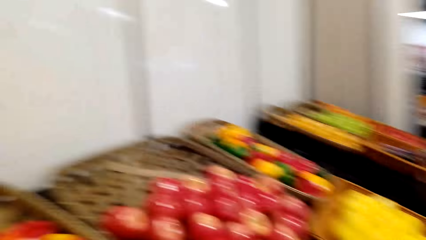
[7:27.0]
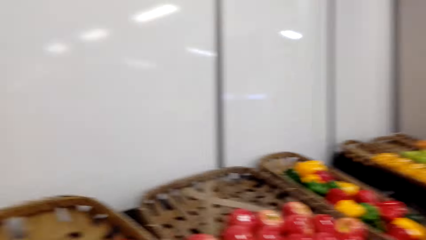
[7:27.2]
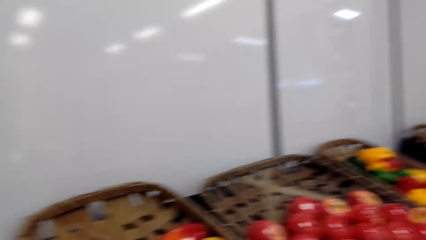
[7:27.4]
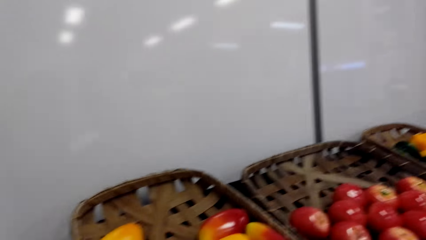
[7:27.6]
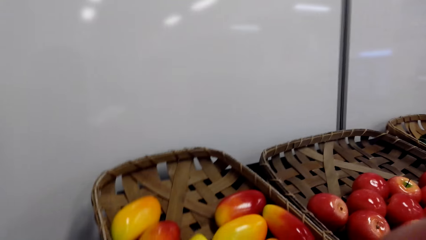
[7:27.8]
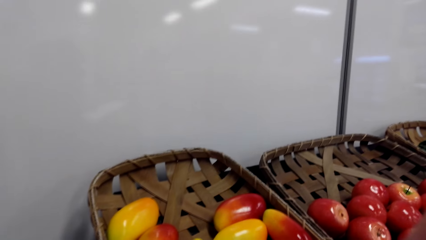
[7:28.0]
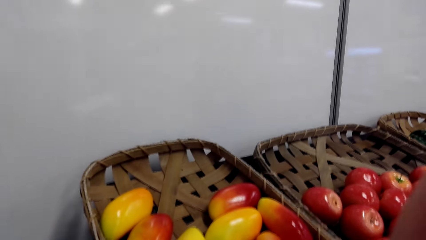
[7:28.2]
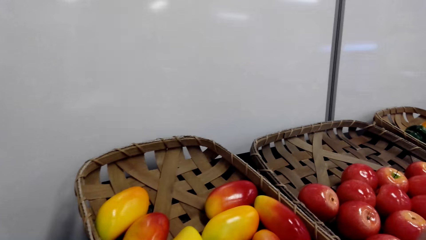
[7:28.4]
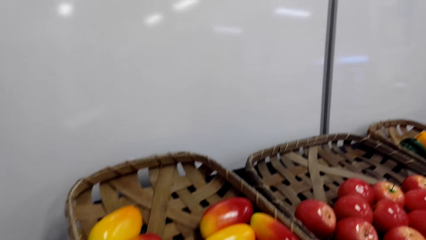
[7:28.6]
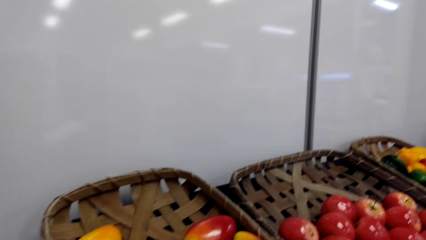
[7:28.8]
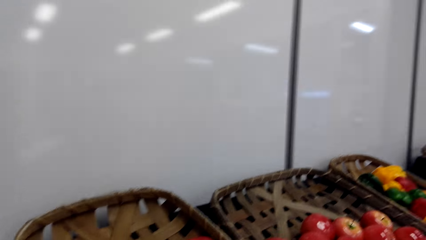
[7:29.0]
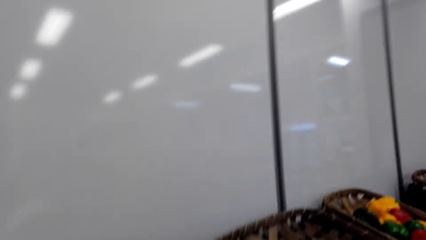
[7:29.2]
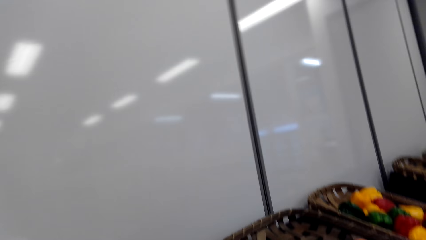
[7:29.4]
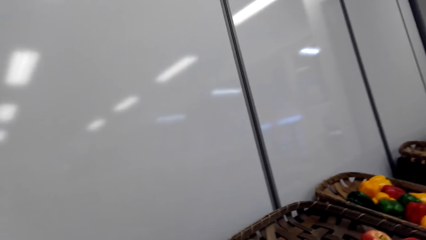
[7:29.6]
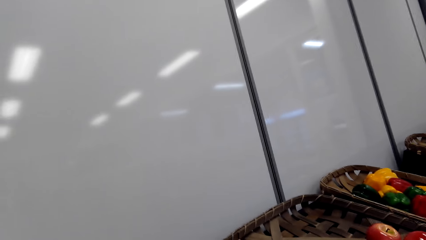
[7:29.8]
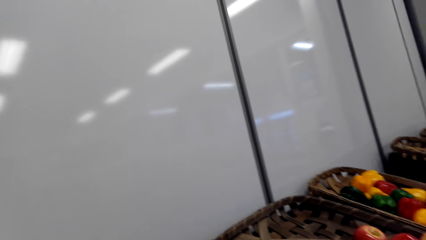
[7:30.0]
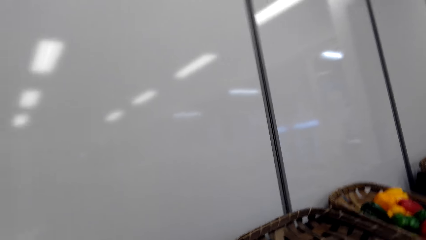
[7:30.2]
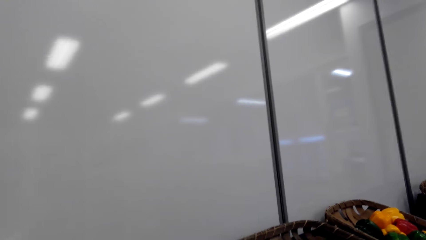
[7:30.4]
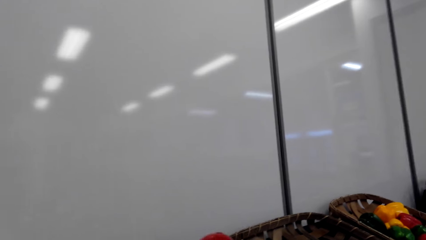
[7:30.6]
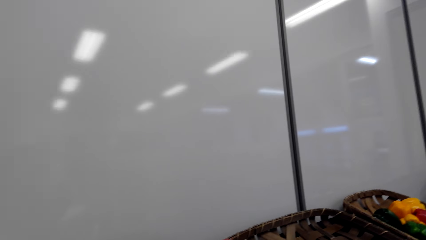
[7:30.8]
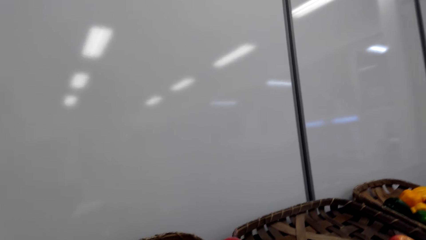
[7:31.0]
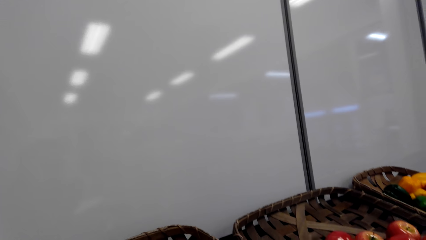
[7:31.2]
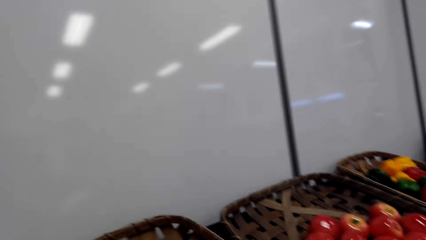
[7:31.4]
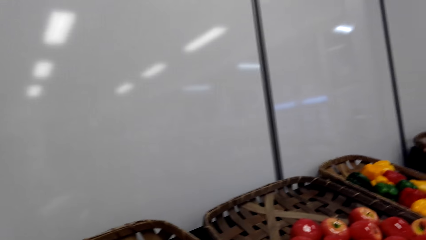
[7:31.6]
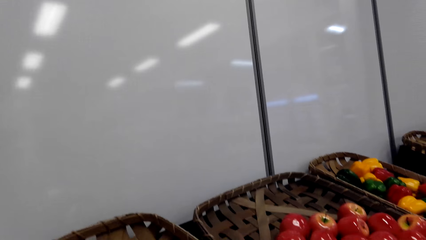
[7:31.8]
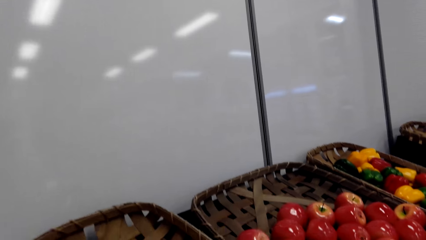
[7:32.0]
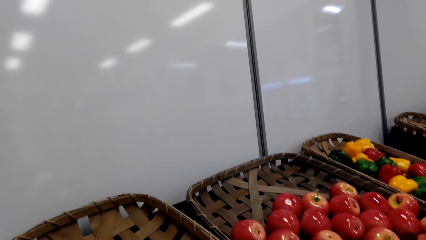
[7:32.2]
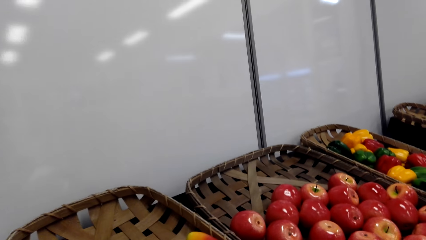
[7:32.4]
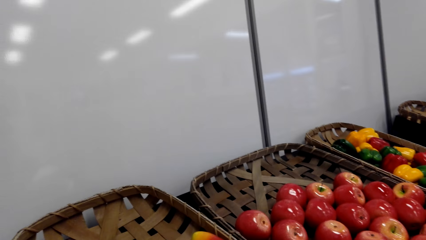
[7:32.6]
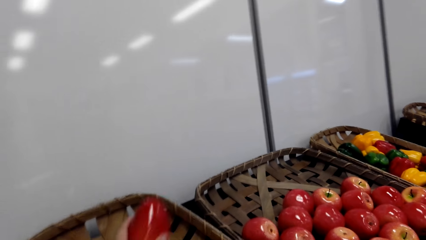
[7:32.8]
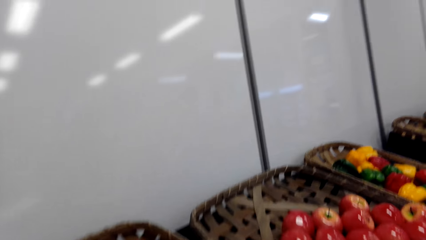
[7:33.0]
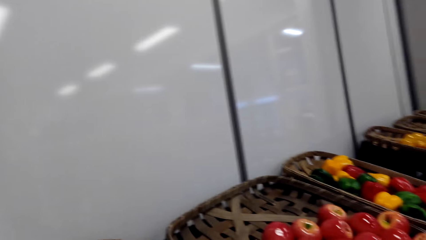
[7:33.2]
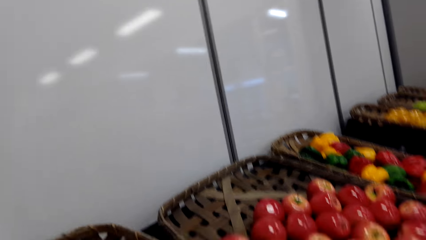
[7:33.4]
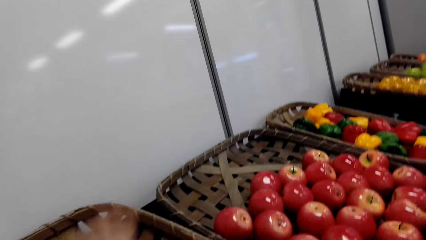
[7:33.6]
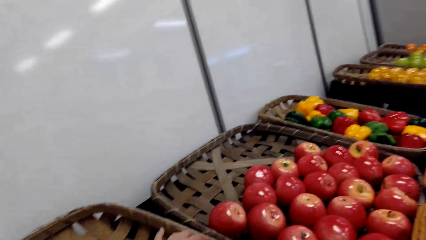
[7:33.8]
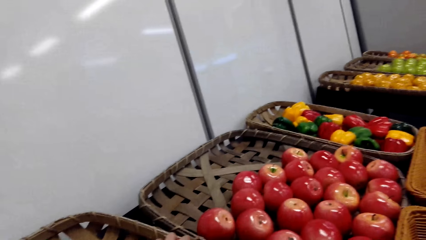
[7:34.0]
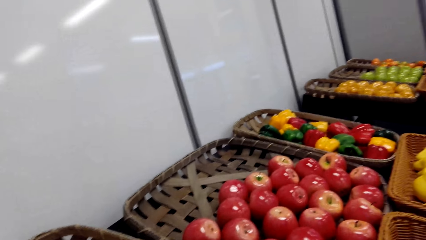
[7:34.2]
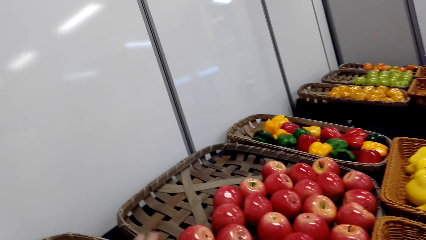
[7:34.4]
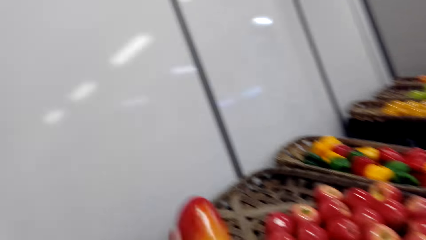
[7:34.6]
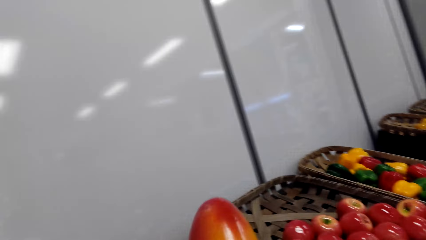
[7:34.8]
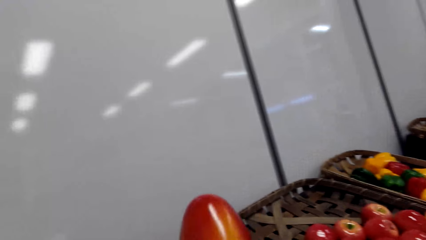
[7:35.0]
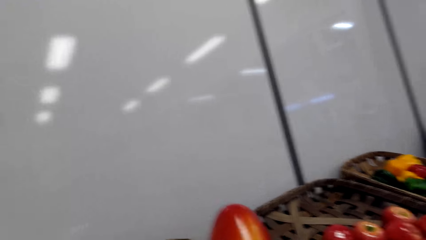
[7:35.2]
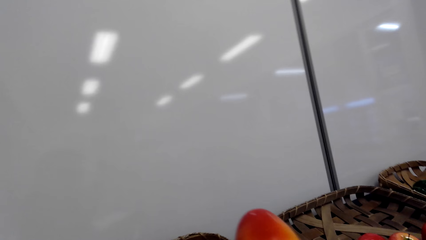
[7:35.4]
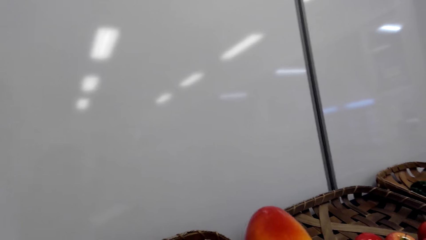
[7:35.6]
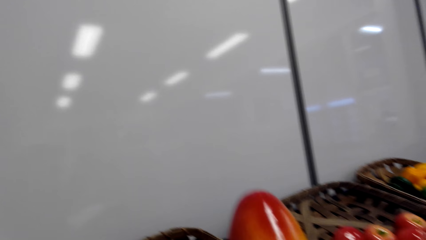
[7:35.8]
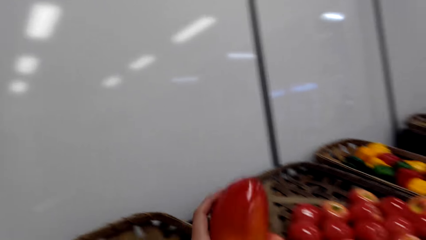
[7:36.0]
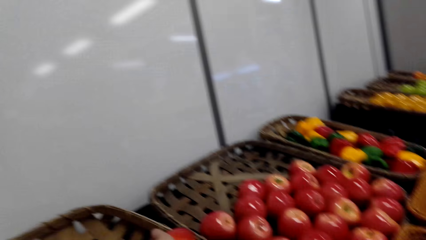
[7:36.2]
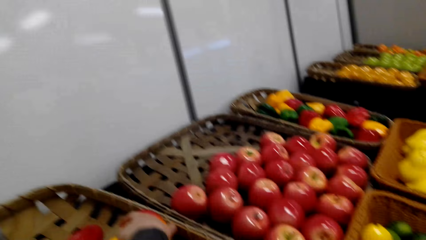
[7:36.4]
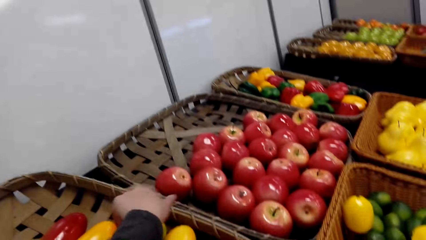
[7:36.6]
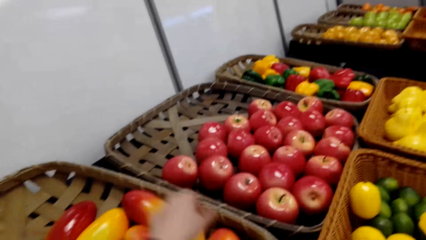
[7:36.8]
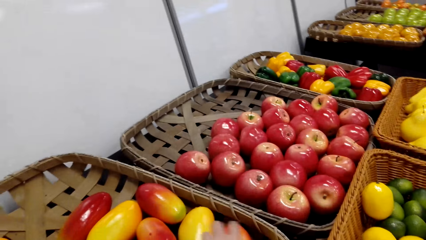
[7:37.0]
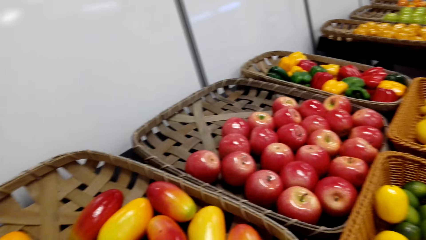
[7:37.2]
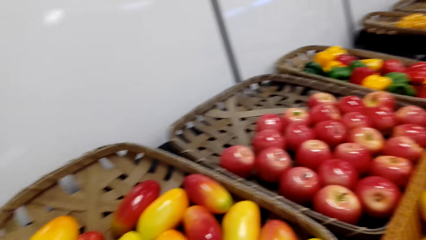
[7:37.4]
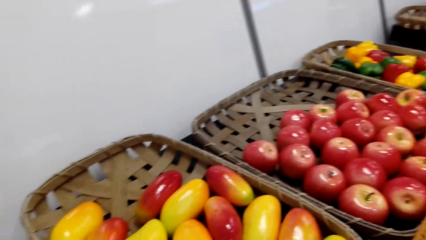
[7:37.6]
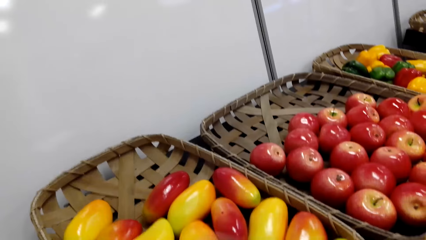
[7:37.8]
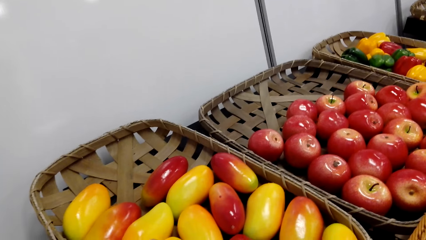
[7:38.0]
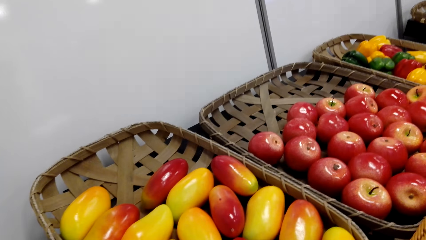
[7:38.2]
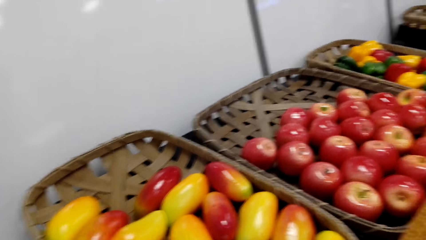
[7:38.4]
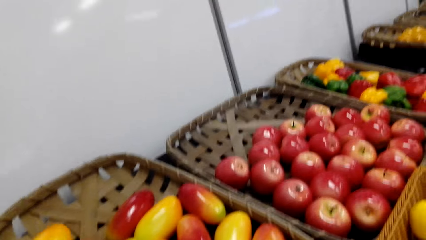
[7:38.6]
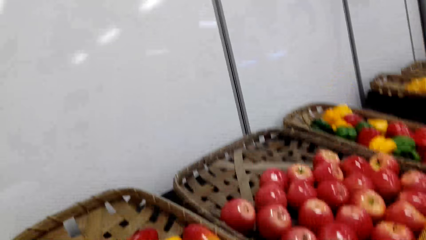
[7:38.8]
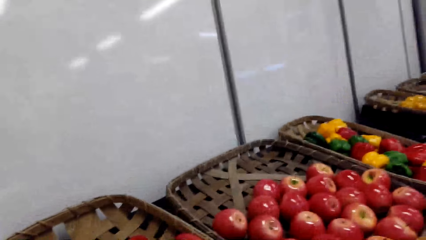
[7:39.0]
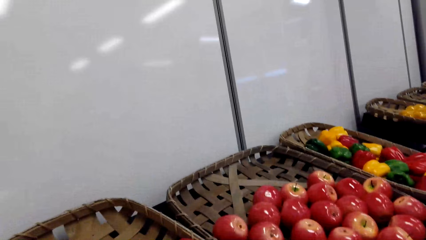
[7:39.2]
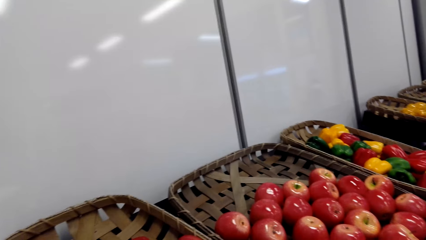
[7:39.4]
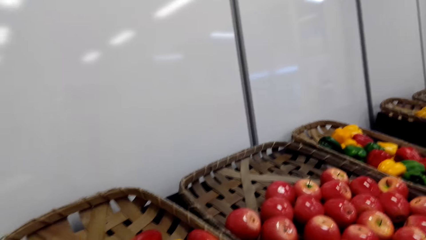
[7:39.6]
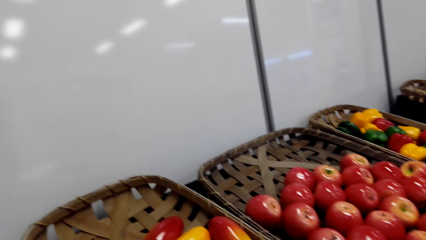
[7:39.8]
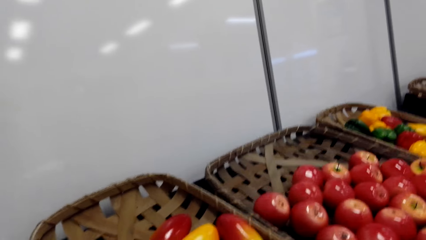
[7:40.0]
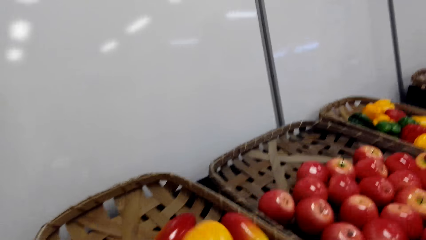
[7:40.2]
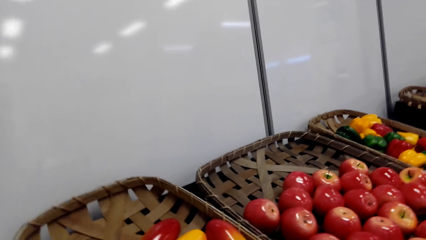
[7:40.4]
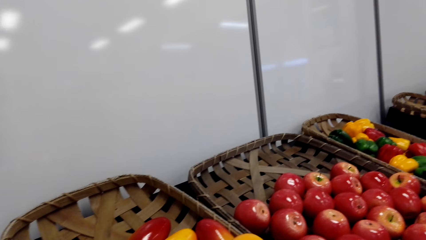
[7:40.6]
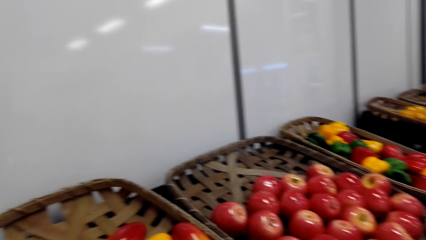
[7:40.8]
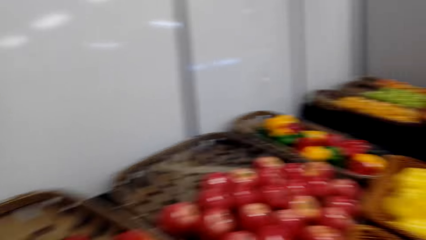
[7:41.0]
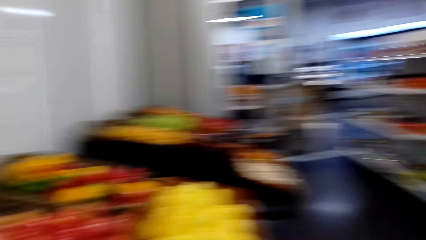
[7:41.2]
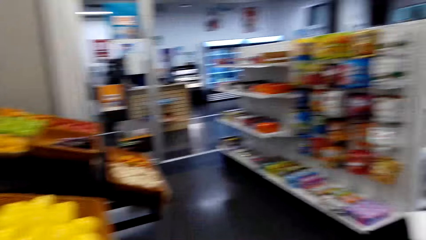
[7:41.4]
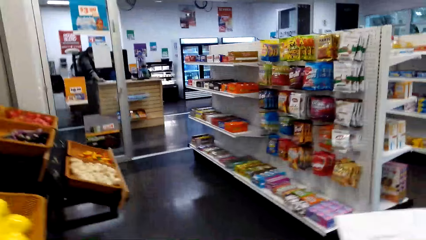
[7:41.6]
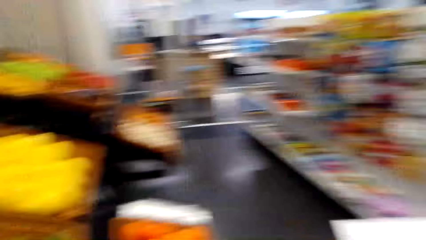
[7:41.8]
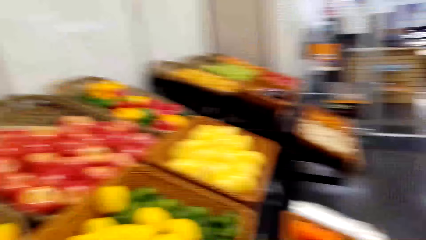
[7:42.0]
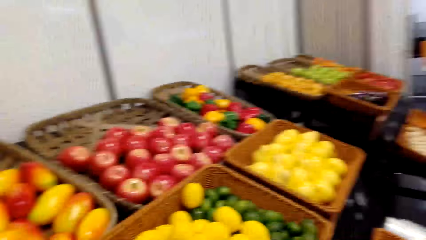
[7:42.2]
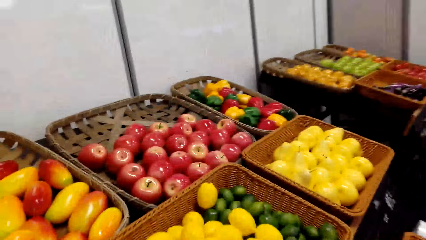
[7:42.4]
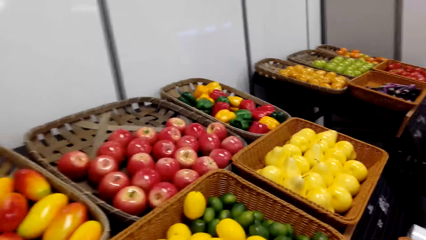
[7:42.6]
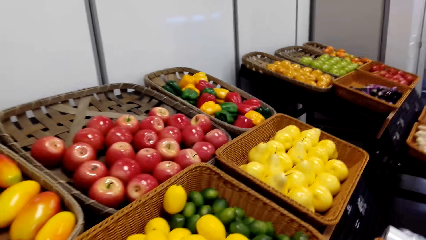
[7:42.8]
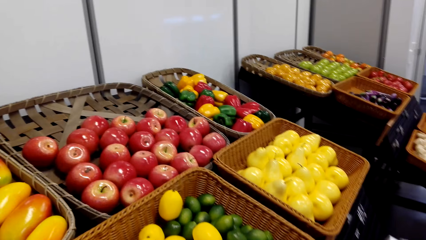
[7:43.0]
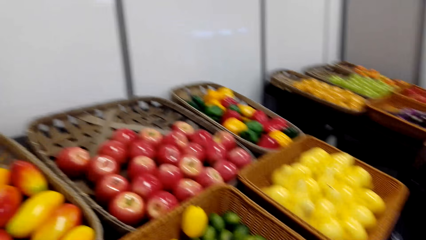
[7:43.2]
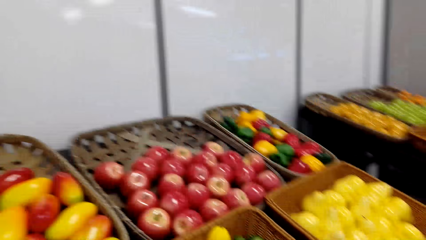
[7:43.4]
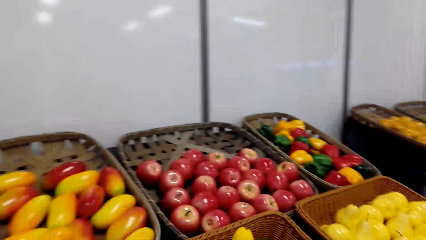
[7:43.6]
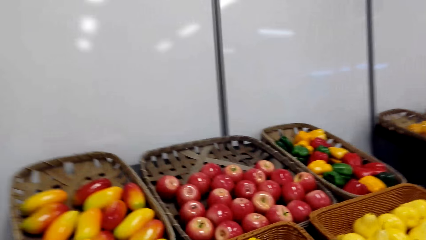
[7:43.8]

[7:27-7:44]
The camera wearer puts the mango in the shopping basket. They pick mangoes, look at the shopping list, and walk. They move the mangoes in the basket. They pick a mango. They stare at the mango. They put the mango in the basket. They stare at the mangoes. They stare at the fruits in the baskets.
